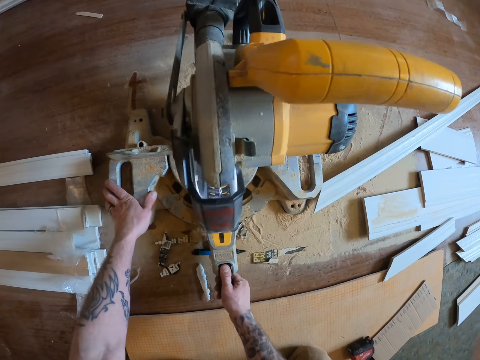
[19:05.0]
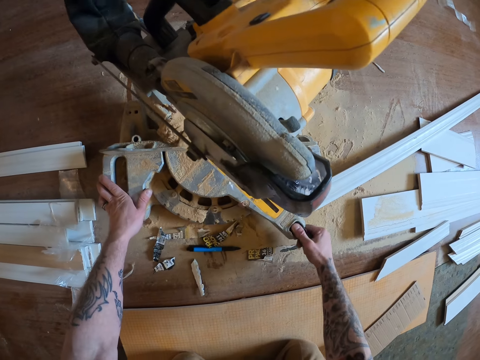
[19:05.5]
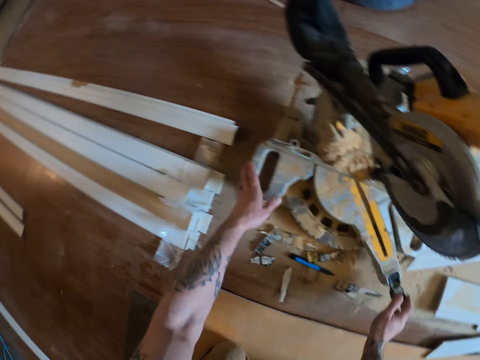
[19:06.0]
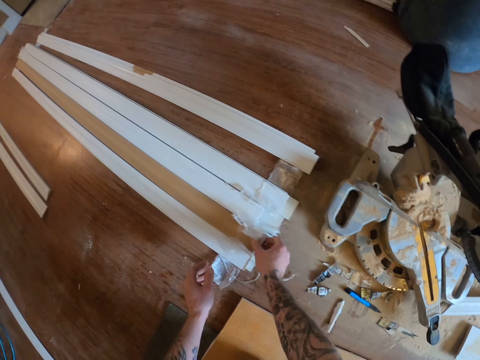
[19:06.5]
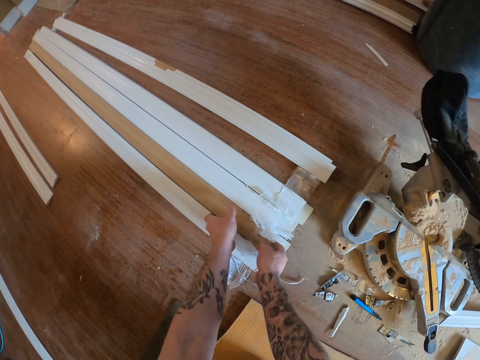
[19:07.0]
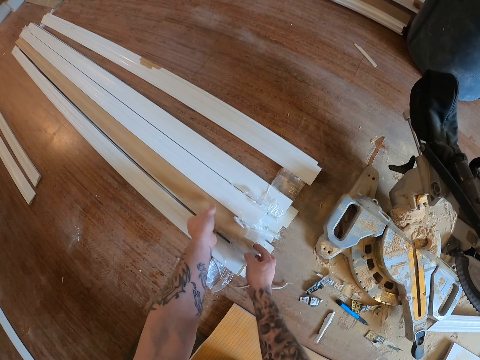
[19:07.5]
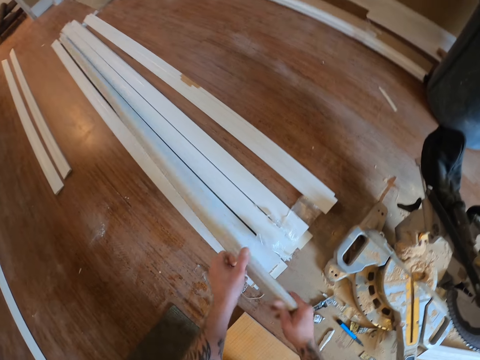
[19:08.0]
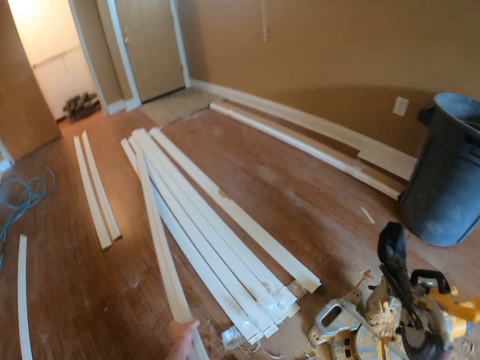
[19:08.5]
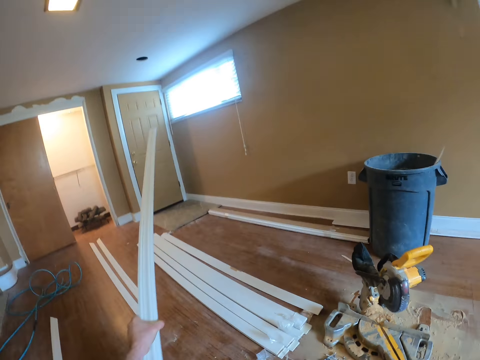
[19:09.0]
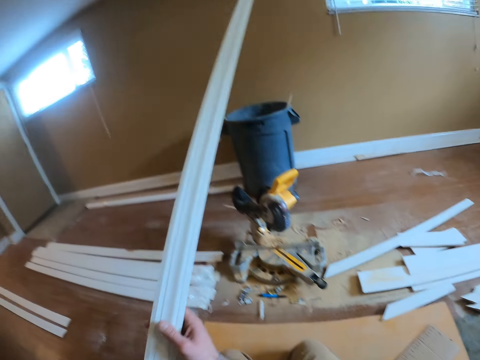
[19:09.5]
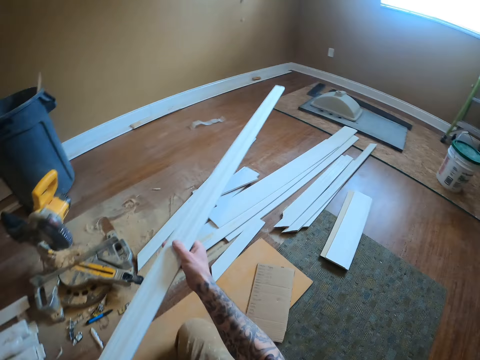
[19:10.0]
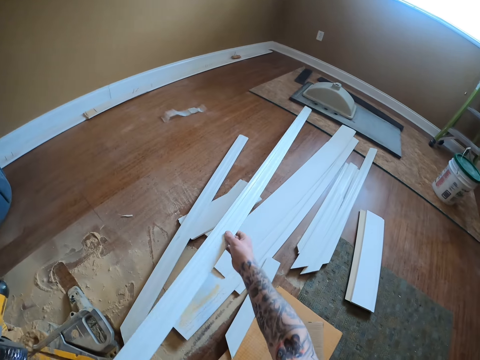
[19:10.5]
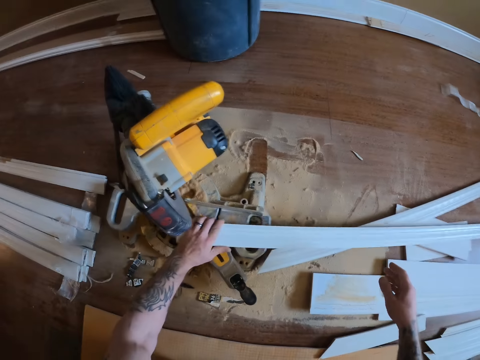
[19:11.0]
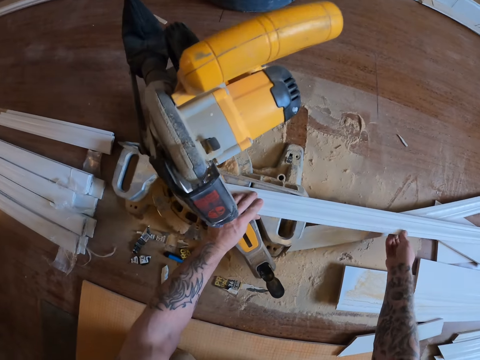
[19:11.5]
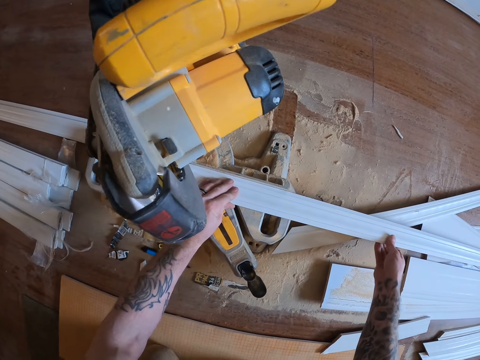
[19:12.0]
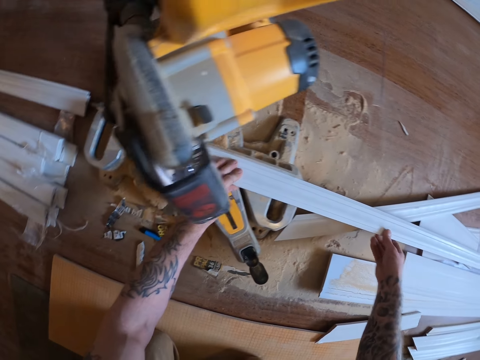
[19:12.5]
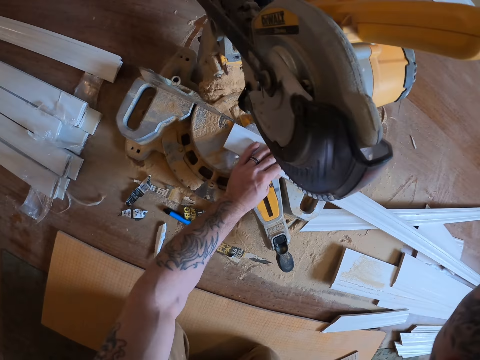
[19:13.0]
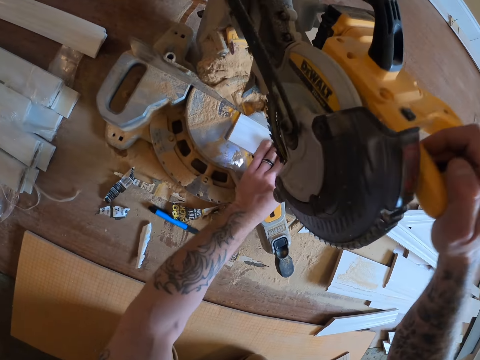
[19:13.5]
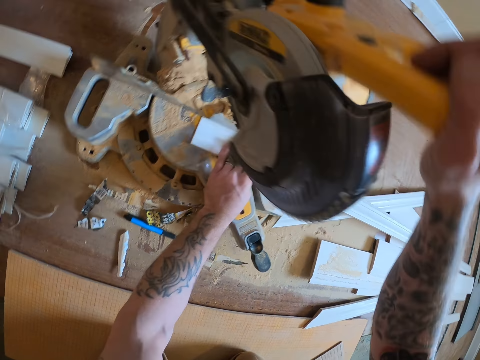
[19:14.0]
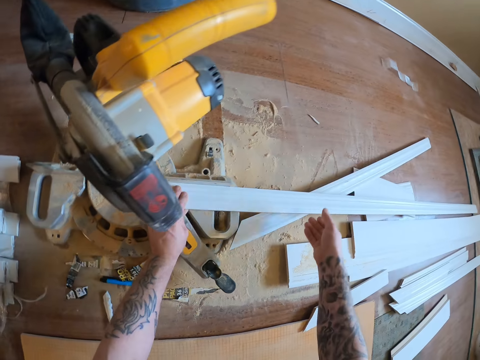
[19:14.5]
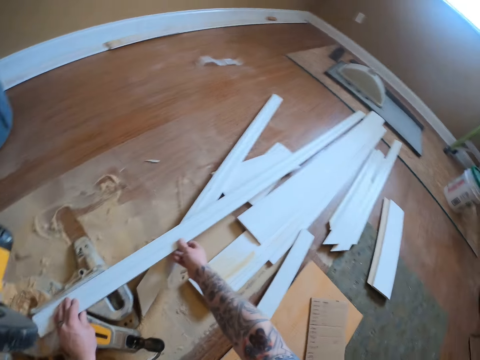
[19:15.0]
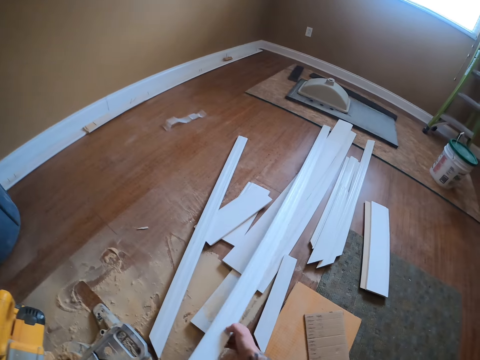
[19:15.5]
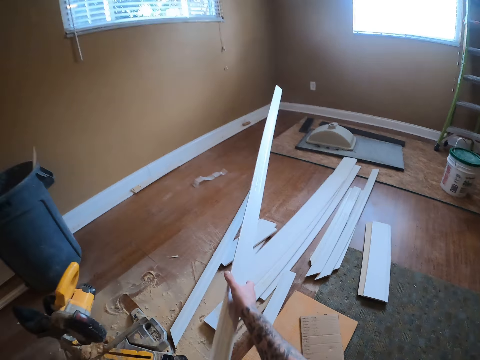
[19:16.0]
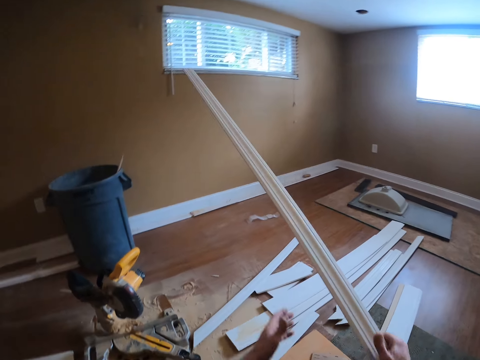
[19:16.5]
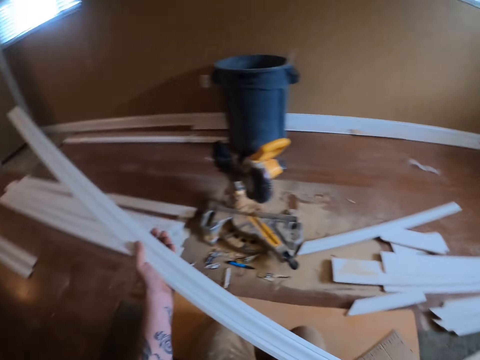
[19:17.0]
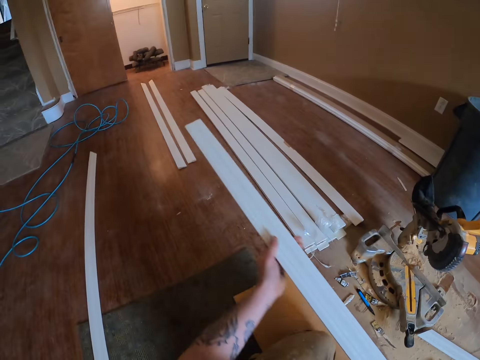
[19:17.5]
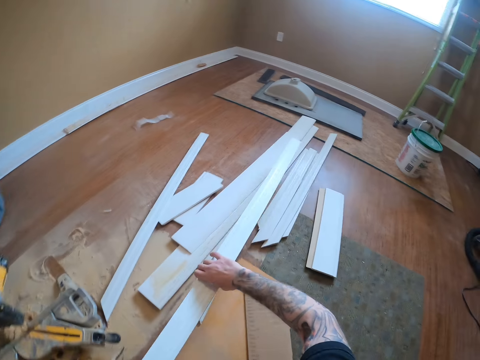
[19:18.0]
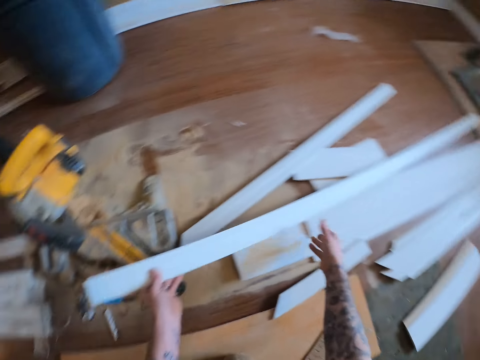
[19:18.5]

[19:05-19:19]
The camera wearer turns the miter saw. They pick a wood piece and place the wood piece on the circular saw. They pull down the circular saw handle. They touch the wood. They hold the wood piece. They turn the wood piece.

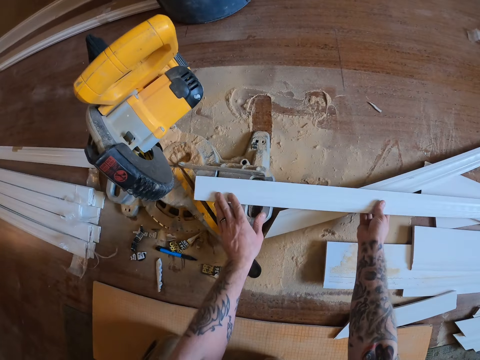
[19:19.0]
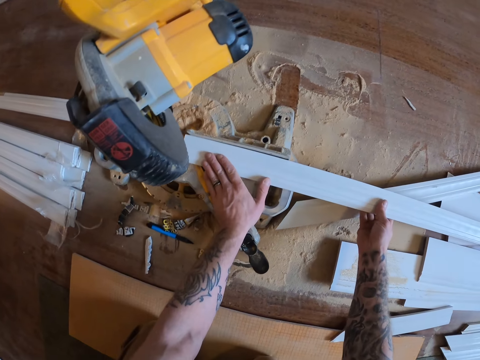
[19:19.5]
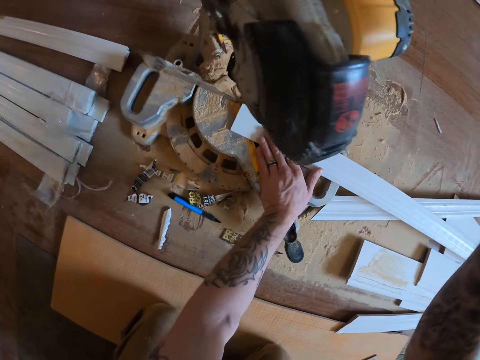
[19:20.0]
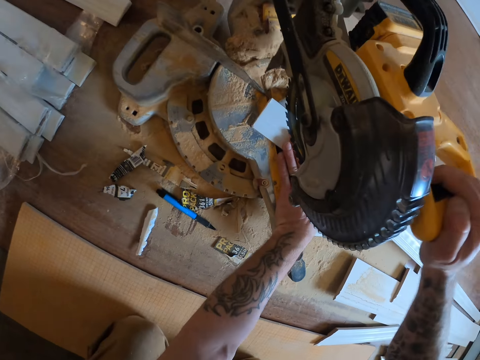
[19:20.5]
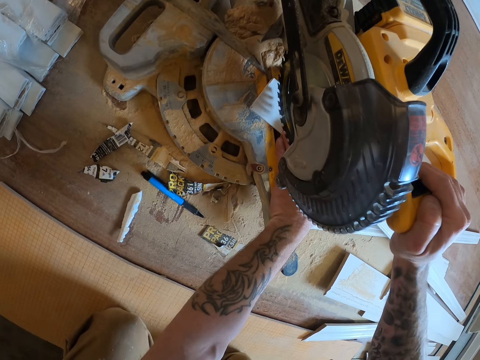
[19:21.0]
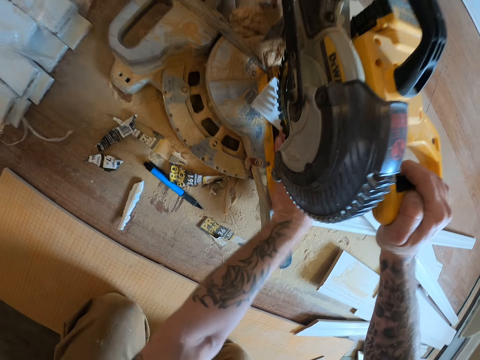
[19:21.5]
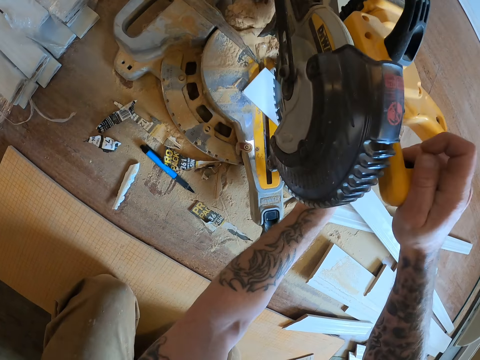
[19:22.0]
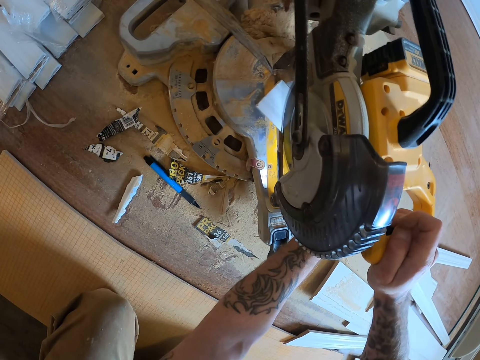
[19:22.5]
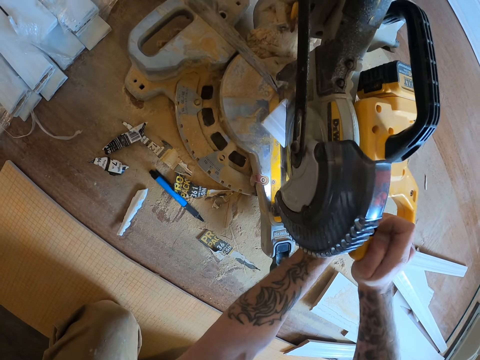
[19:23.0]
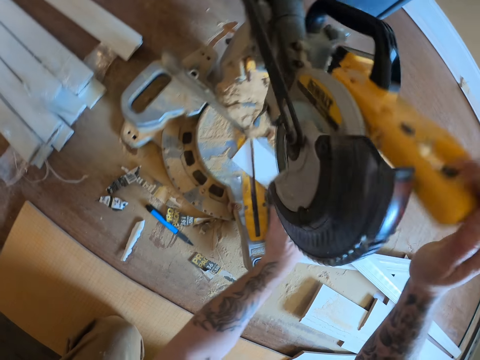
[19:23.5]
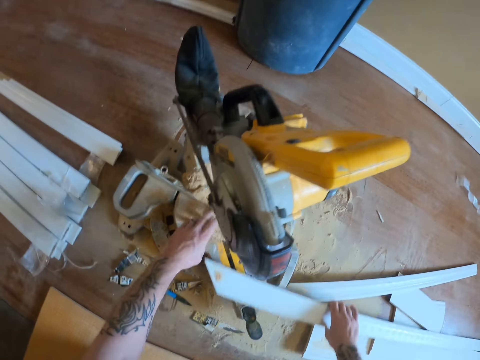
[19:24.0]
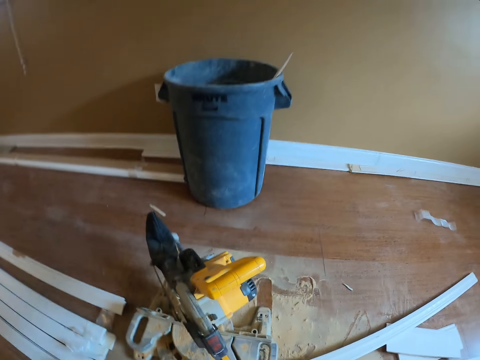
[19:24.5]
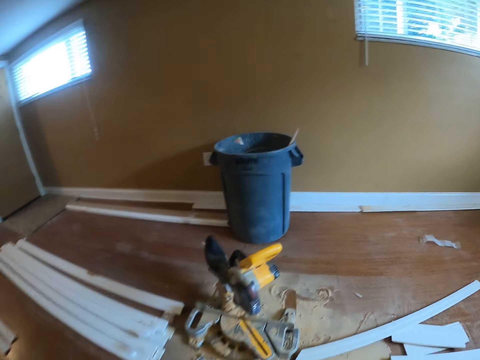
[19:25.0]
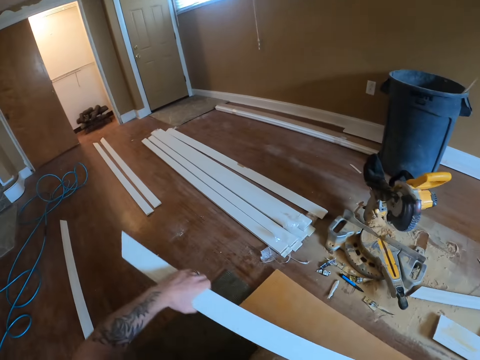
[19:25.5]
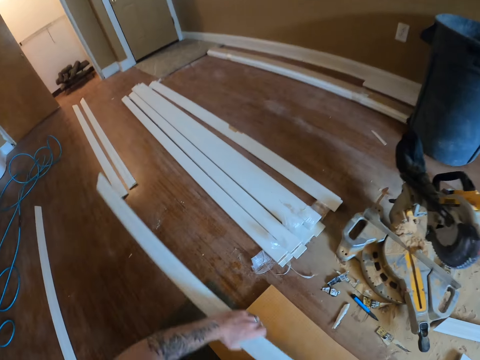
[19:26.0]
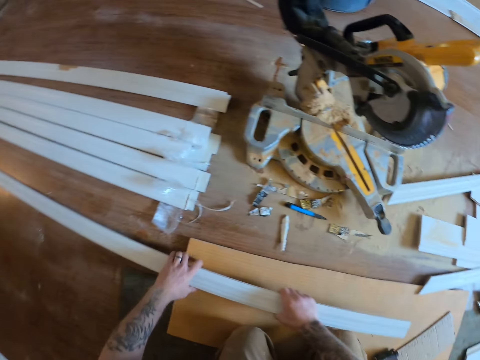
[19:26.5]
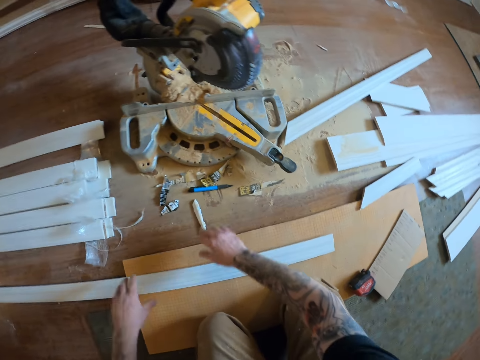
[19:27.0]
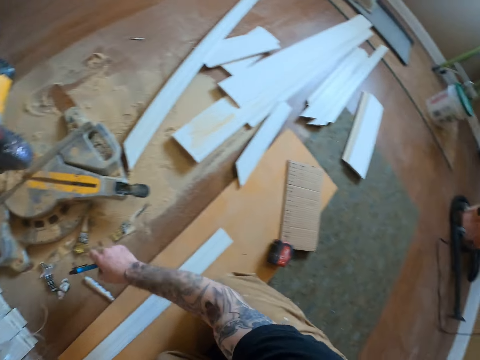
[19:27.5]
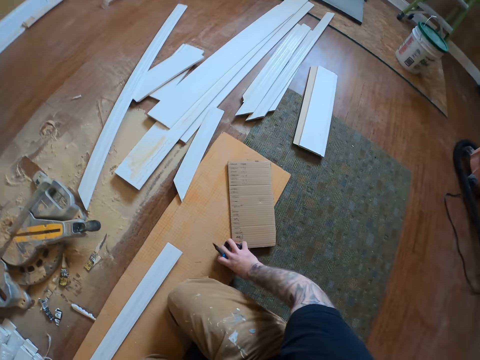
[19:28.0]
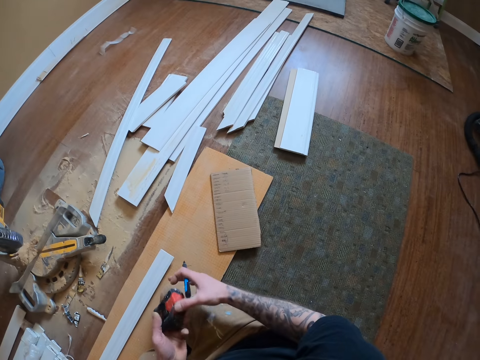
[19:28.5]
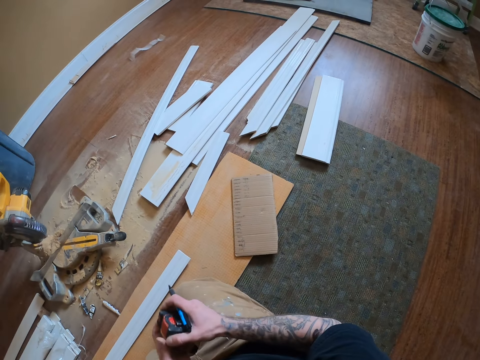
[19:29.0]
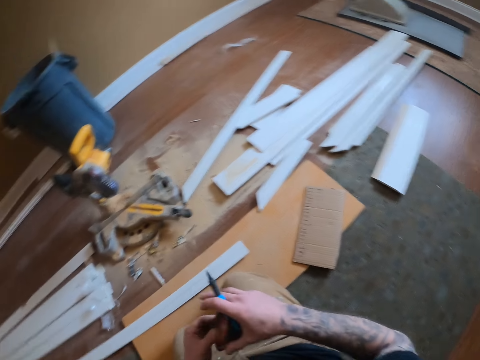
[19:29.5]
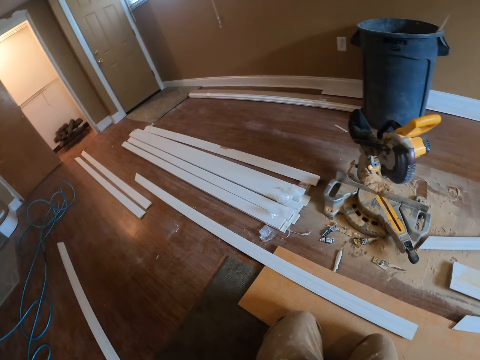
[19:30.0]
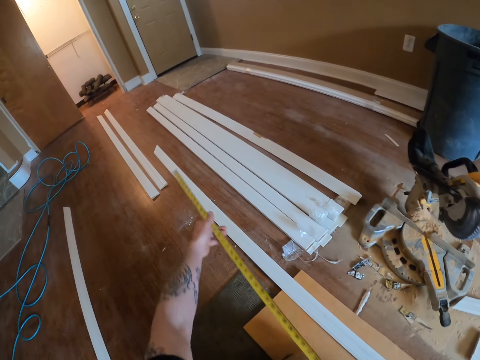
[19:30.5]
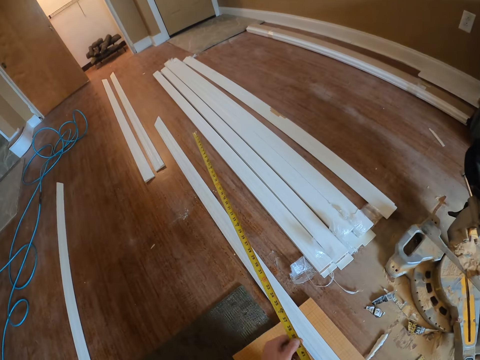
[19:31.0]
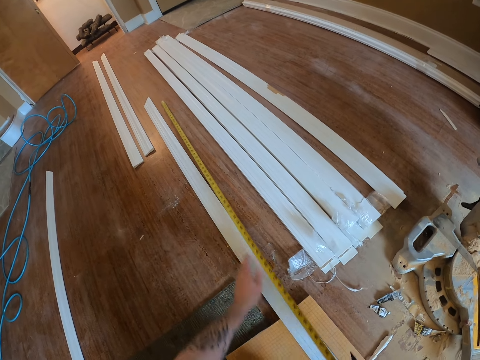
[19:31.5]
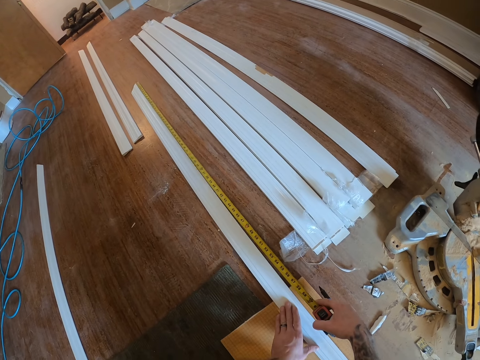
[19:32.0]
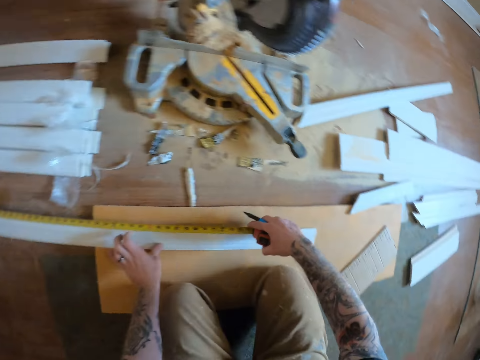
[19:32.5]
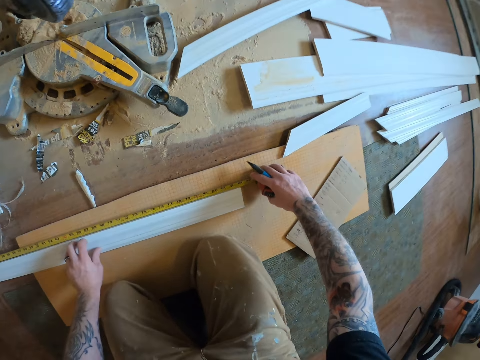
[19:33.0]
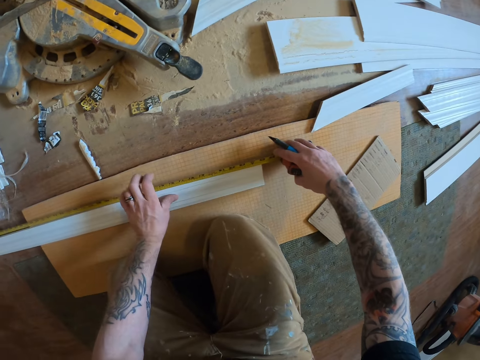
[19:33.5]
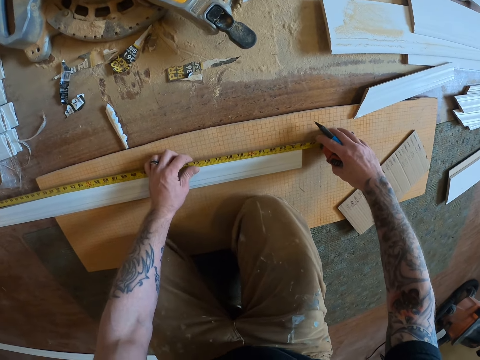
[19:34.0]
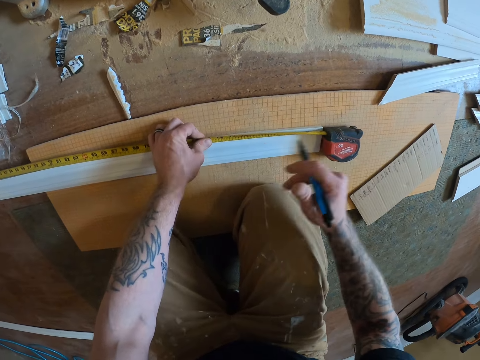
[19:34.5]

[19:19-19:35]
The camera wearer places the wood piece on the circular saw. They pull down the circular saw handle. They cut the wood piece. They release the circular saw handle. They hold the wood piece. They throw a small wood piece in the bin. They put down the wood piece. They pick the marker pen. They pick a tape measure. They open the tape measure. They measure the wood piece.
